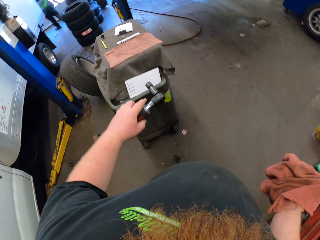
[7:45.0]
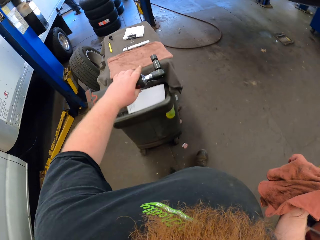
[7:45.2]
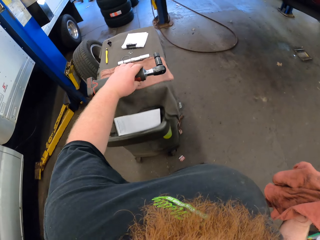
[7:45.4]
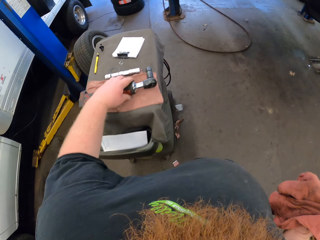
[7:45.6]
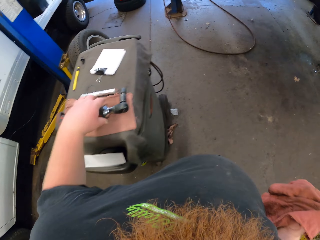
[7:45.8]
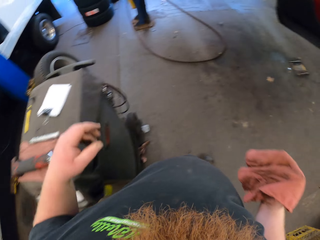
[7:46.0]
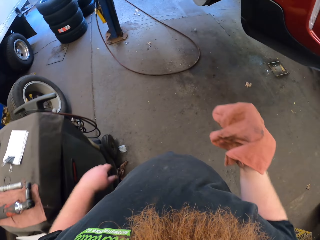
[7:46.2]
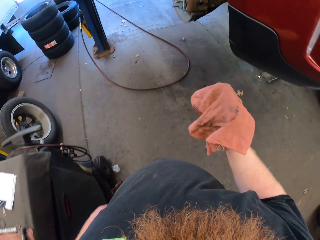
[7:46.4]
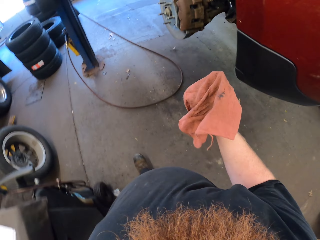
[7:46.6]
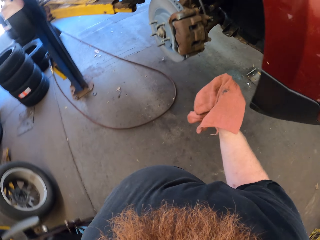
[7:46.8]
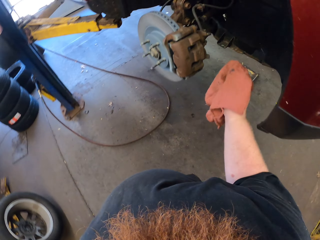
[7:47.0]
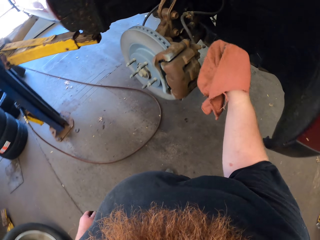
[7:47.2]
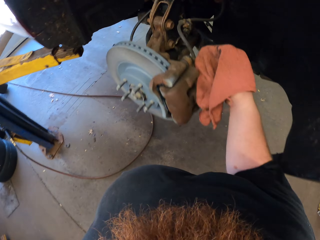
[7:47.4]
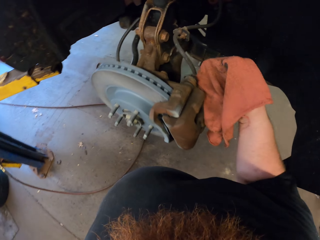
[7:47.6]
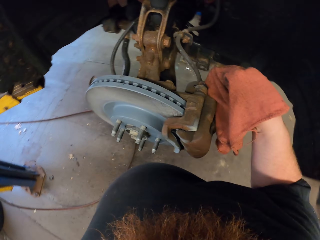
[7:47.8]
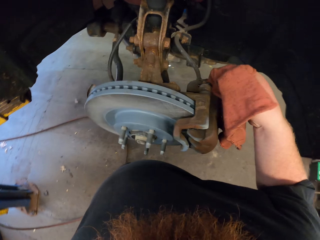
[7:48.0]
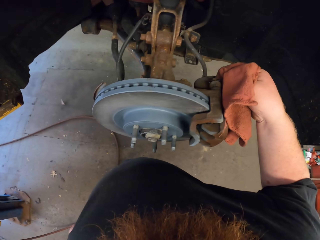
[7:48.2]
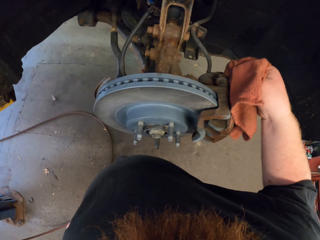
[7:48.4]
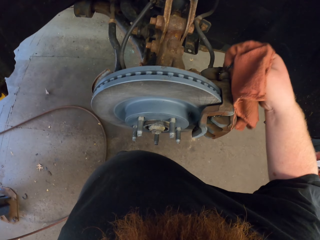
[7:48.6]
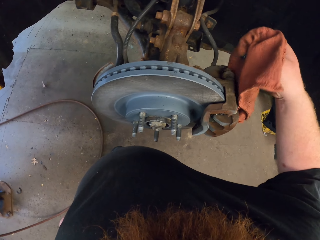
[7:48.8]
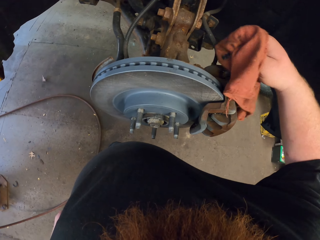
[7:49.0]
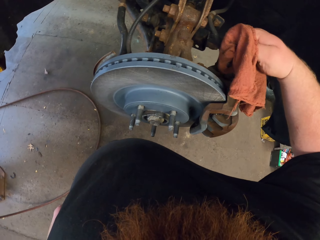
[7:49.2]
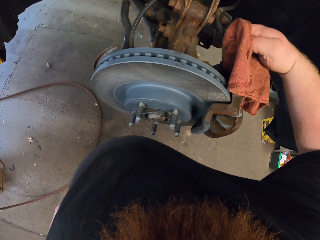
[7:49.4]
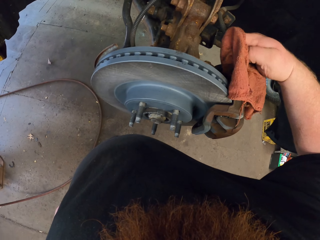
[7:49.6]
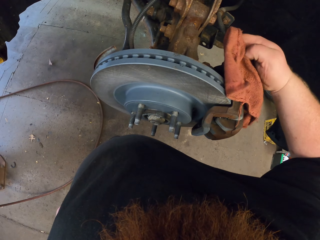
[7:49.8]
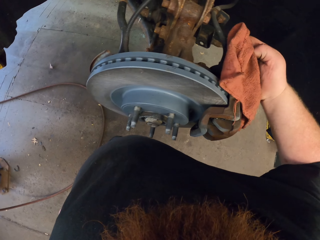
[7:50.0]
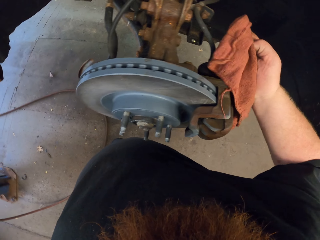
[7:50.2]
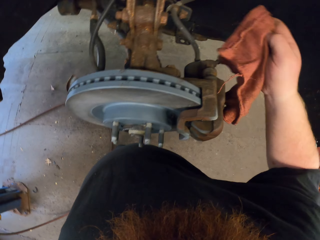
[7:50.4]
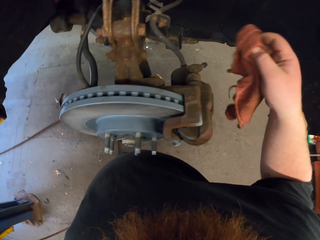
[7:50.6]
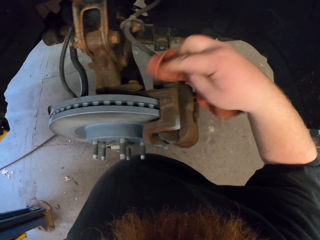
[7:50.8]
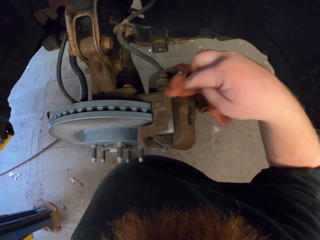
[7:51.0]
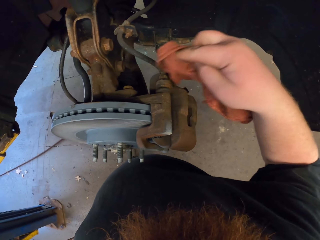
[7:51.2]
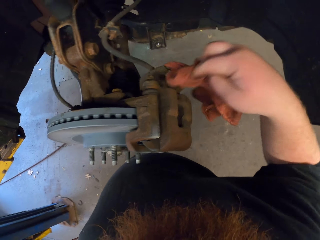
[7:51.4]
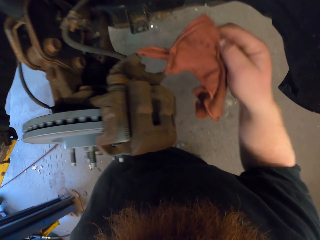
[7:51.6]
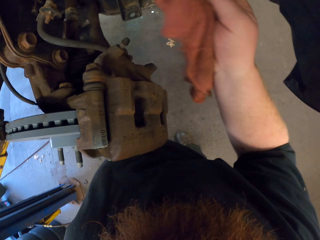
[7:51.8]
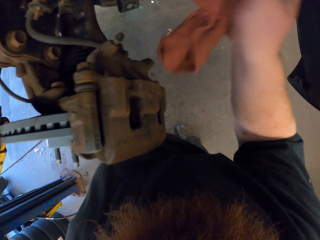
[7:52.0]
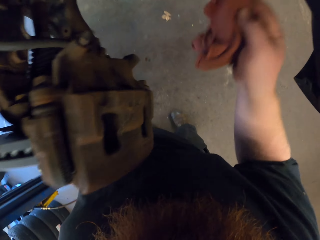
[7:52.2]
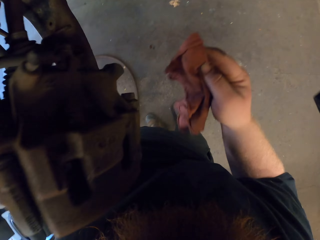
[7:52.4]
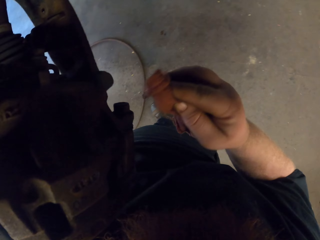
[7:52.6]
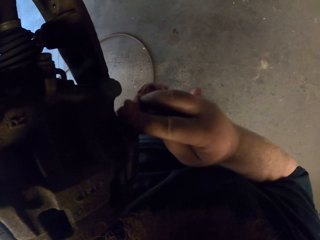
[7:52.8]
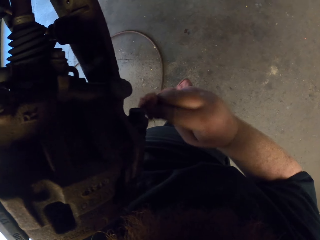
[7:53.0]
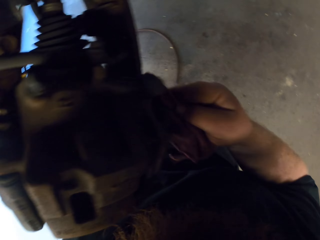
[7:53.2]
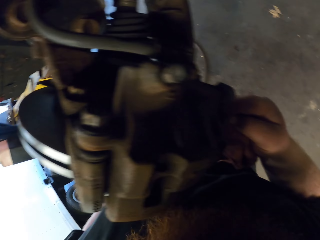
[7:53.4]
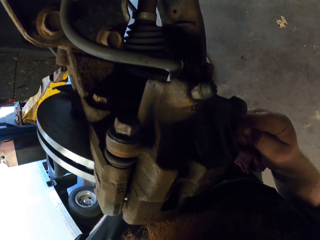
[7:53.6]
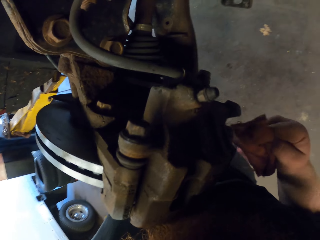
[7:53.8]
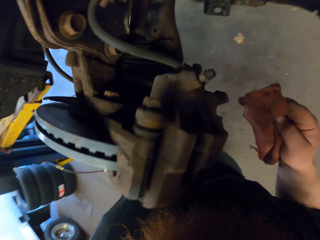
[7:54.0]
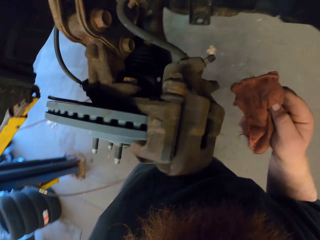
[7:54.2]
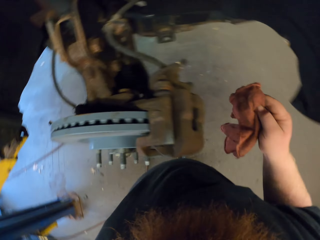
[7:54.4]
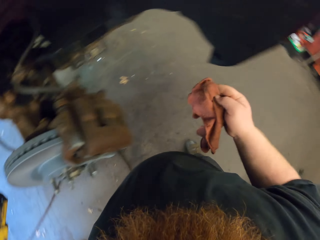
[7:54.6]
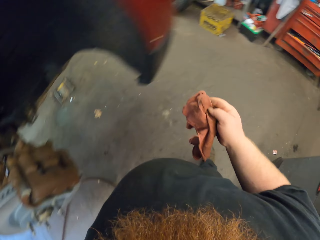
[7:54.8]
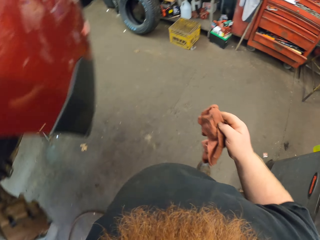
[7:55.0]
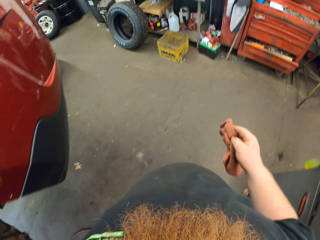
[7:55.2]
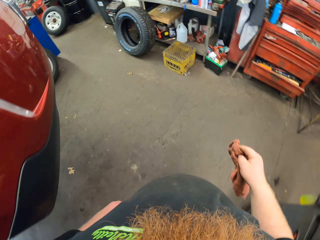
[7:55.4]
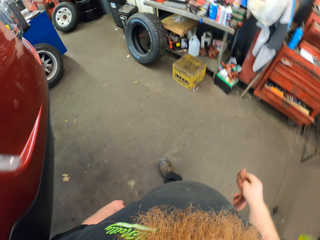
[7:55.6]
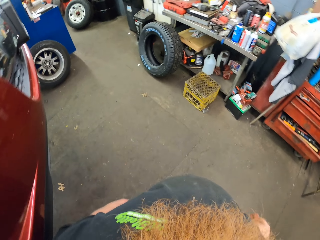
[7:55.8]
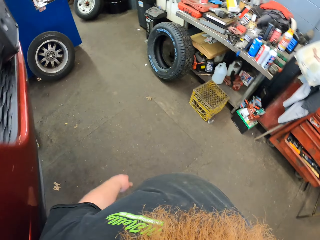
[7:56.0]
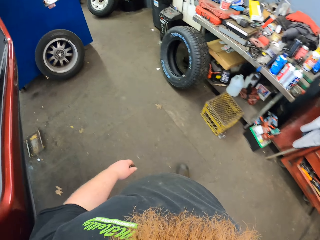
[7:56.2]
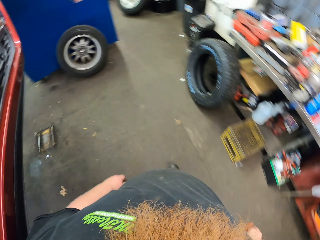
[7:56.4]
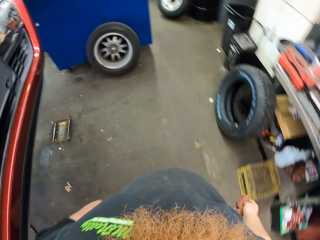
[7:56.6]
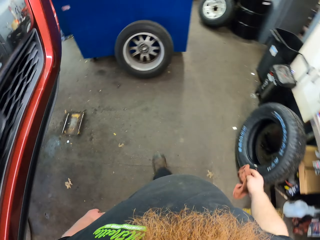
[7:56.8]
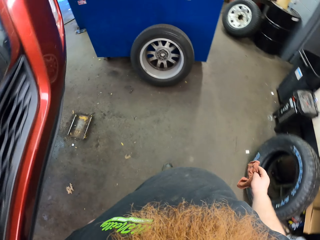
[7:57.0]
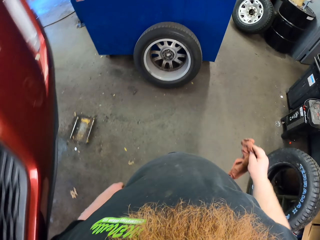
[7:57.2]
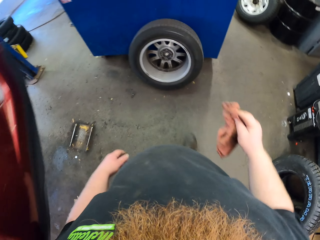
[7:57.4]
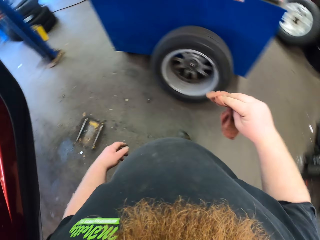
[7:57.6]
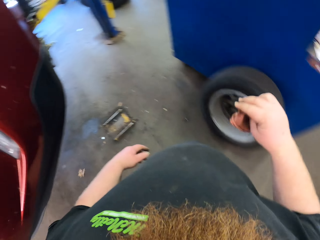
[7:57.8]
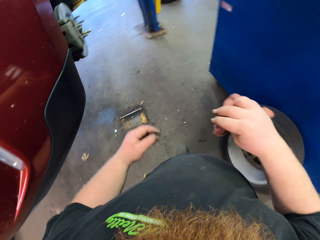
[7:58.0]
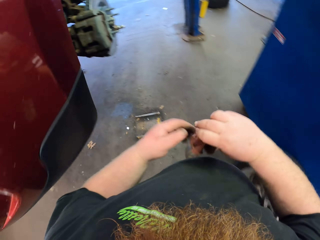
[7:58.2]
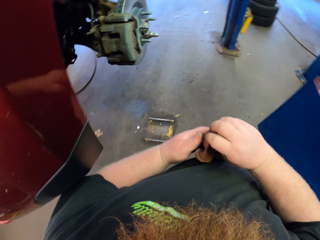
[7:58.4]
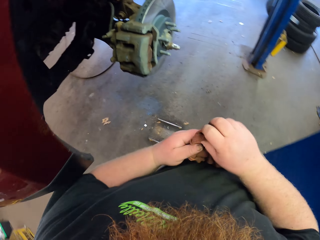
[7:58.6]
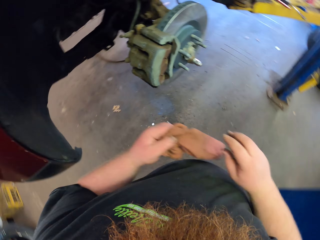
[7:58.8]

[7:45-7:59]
The camera wearer puts down a bolt tightener on a table. They walk around a garage. They wipe a car engine with a piece of cloth. They walk around the garage.

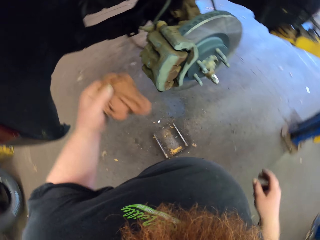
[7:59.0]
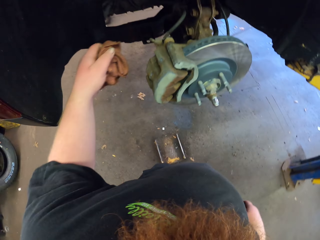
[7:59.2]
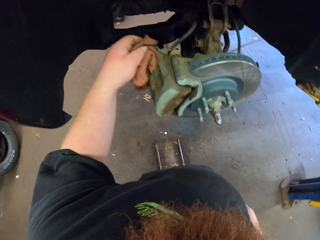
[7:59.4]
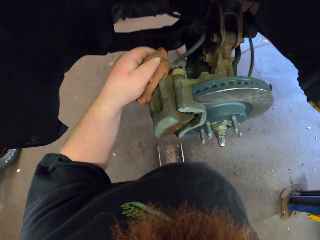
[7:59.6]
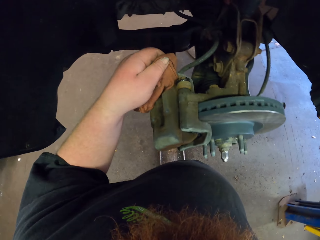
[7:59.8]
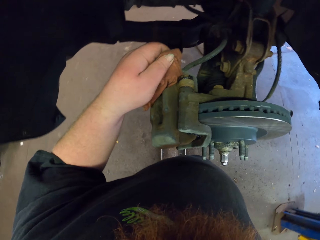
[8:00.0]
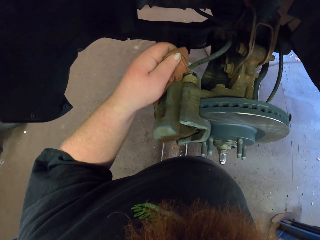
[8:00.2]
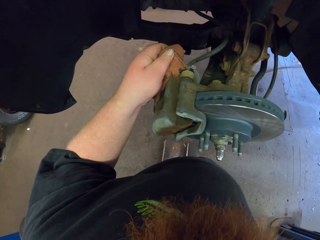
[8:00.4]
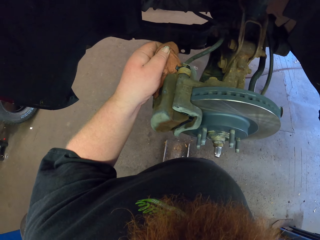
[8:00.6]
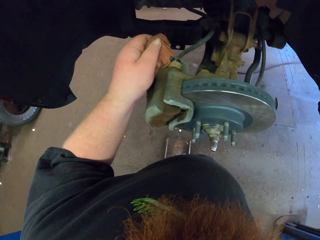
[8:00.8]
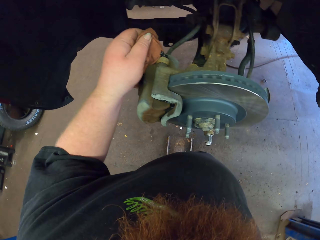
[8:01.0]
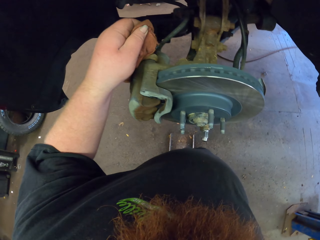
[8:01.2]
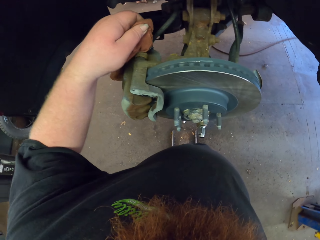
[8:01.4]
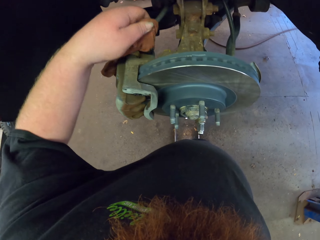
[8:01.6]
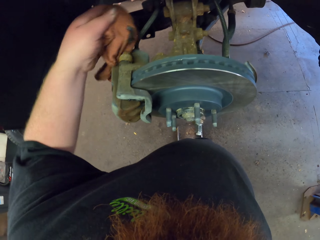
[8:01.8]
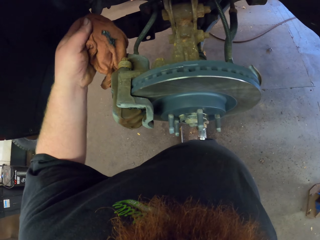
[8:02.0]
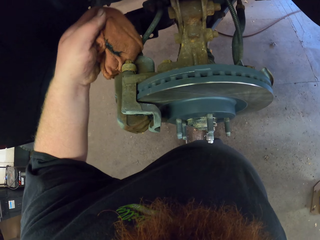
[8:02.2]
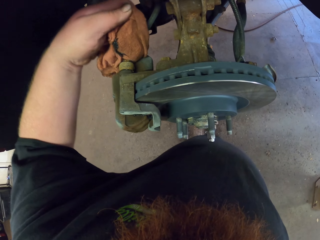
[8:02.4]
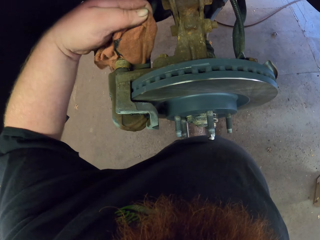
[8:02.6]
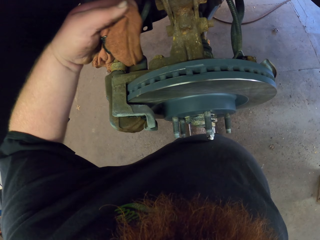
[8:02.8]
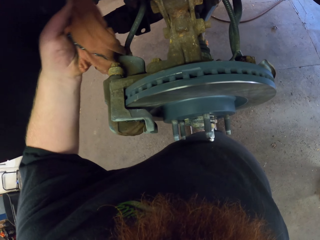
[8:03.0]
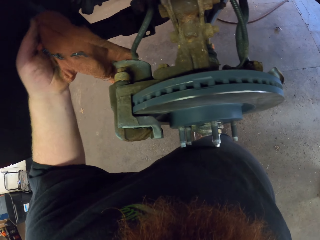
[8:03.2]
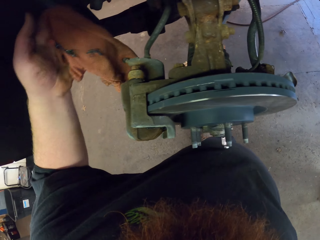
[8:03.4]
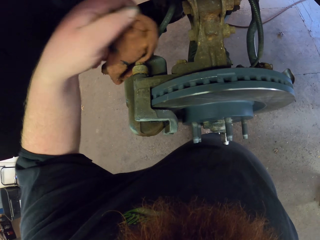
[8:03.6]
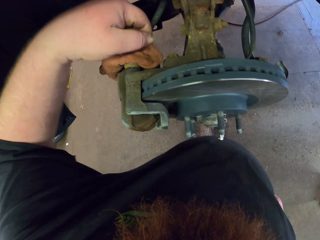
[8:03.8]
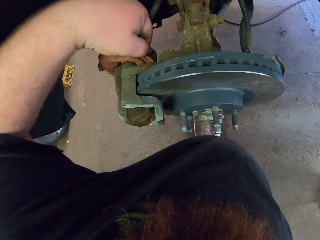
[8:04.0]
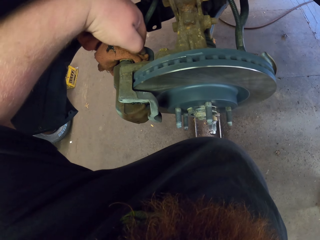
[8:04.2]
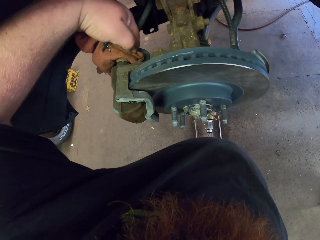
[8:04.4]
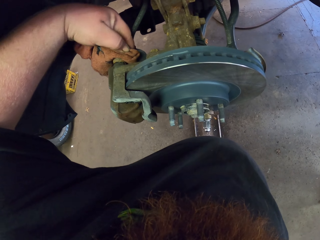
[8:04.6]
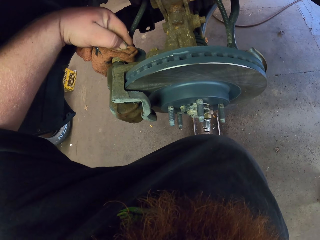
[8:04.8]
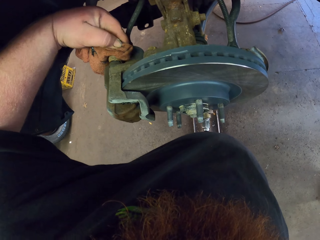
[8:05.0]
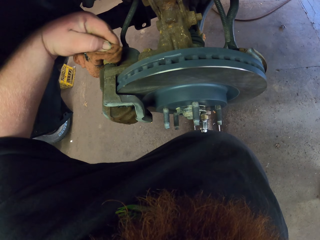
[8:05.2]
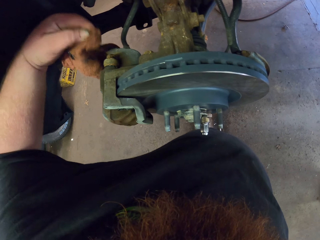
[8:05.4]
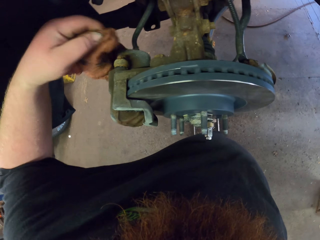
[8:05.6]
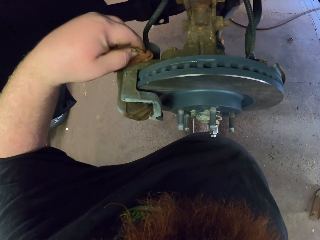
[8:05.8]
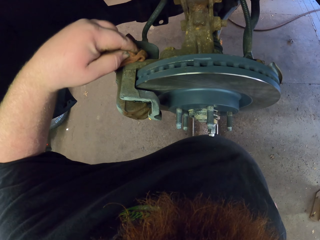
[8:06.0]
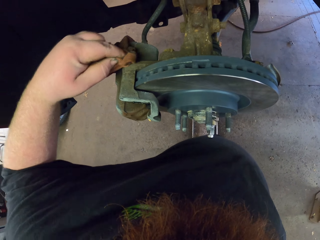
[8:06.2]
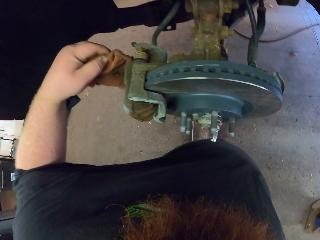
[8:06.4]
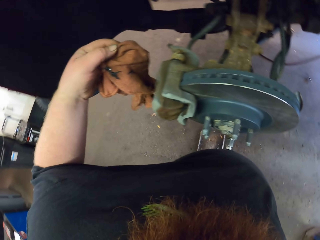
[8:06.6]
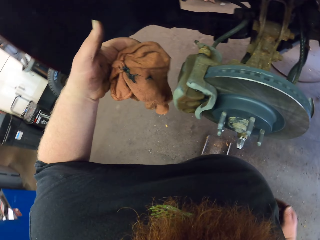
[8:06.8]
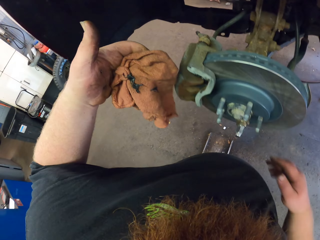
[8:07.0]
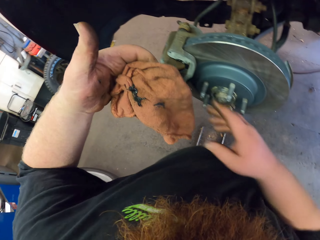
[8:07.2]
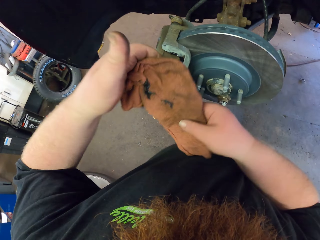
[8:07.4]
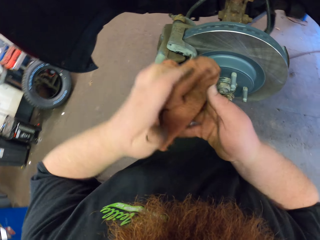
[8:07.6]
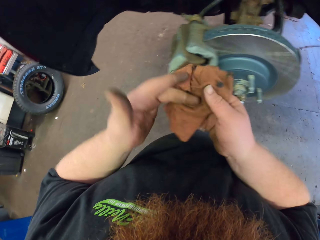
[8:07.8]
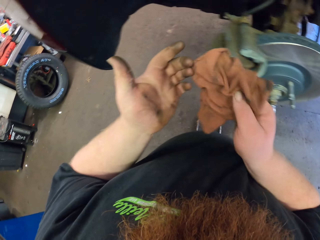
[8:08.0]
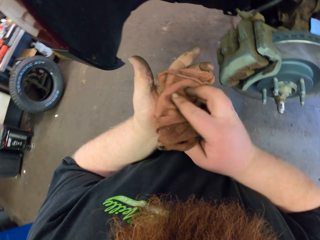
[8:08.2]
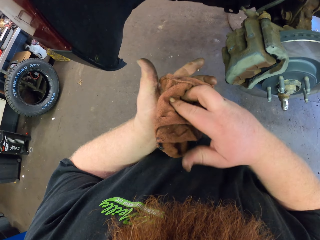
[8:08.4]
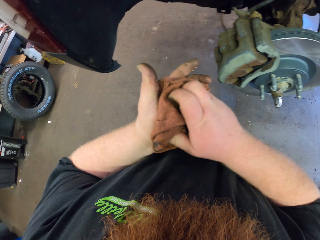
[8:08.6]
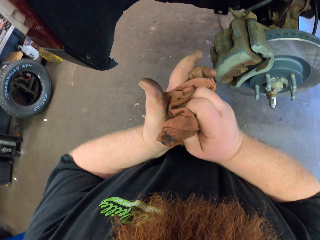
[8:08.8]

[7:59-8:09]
The camera wearer wipes a car engine with a piece of cloth. He folds the piece of cloth with his hands.
